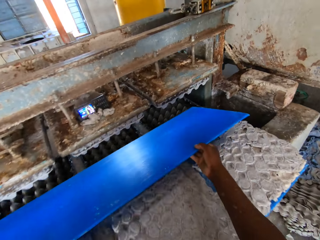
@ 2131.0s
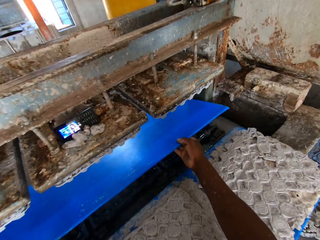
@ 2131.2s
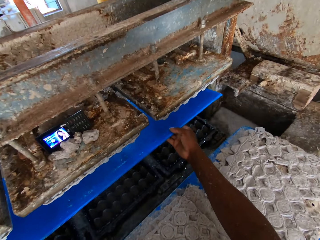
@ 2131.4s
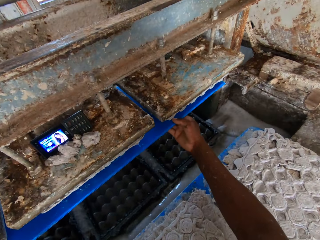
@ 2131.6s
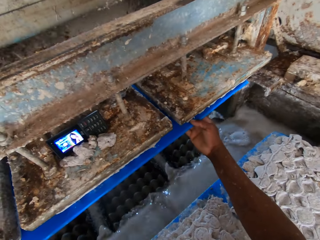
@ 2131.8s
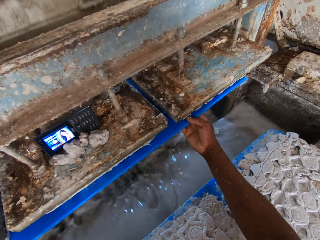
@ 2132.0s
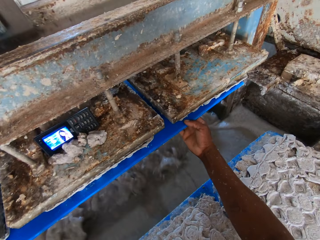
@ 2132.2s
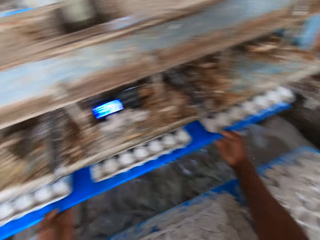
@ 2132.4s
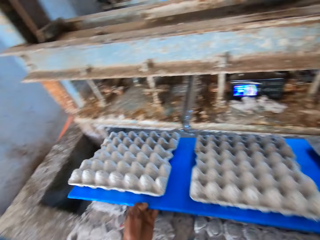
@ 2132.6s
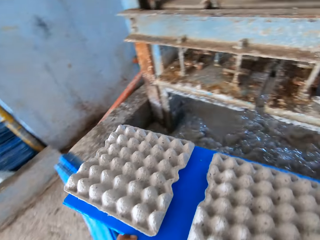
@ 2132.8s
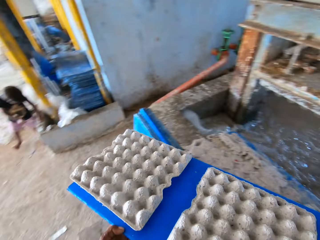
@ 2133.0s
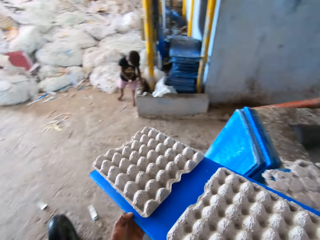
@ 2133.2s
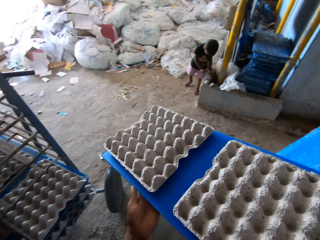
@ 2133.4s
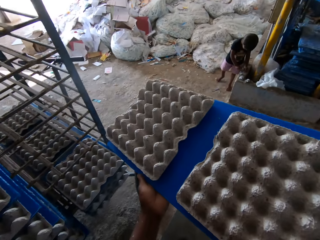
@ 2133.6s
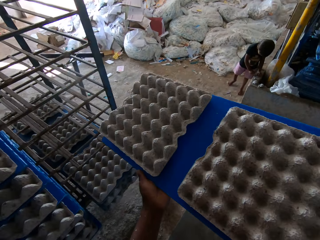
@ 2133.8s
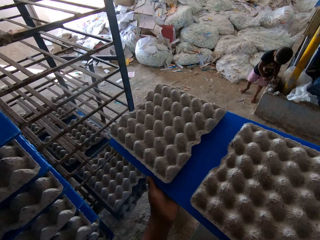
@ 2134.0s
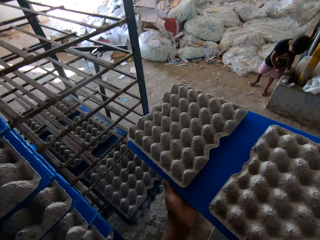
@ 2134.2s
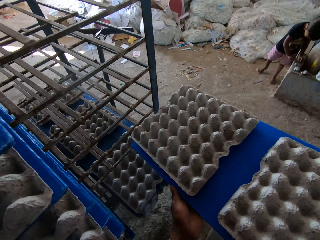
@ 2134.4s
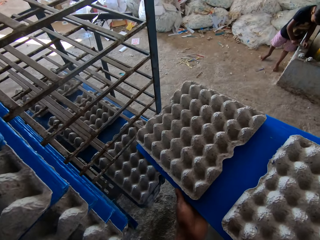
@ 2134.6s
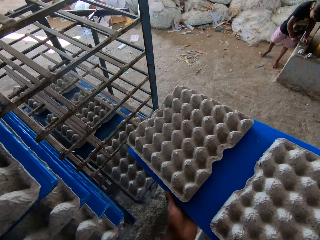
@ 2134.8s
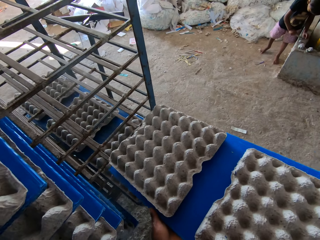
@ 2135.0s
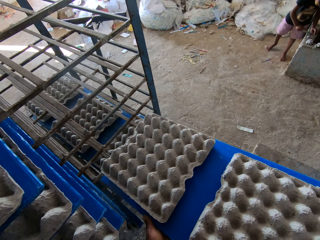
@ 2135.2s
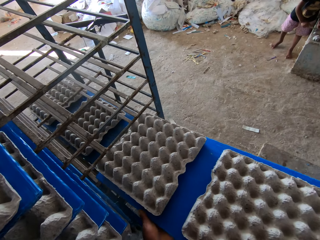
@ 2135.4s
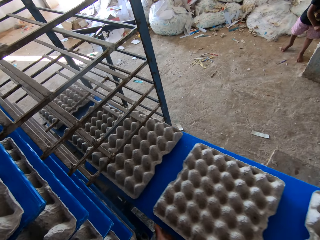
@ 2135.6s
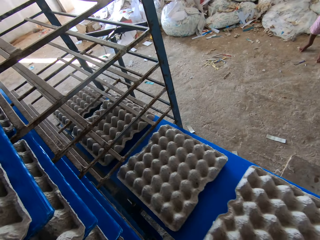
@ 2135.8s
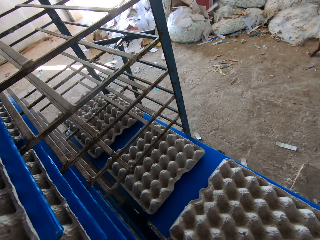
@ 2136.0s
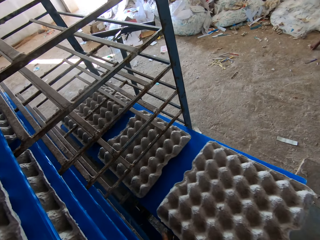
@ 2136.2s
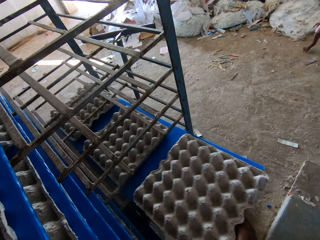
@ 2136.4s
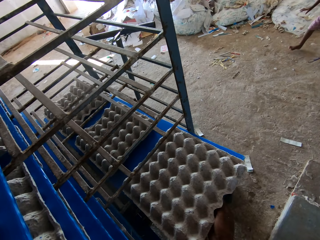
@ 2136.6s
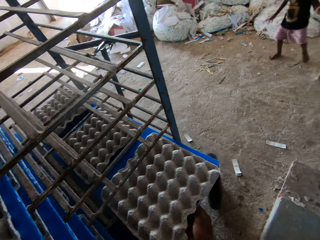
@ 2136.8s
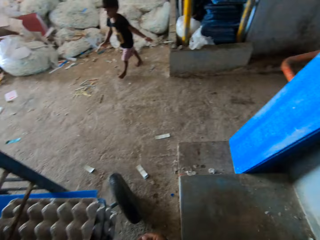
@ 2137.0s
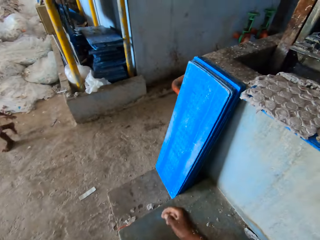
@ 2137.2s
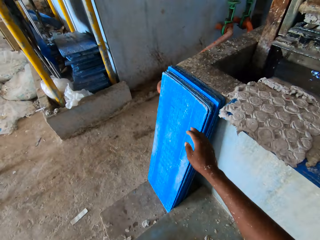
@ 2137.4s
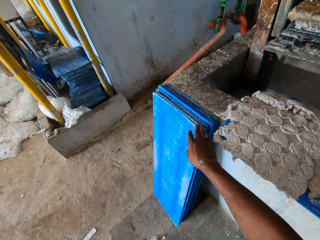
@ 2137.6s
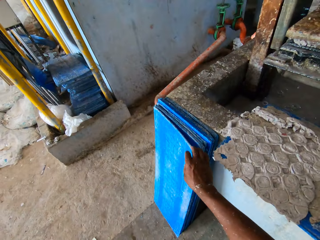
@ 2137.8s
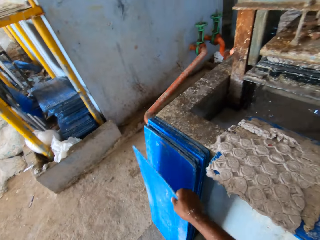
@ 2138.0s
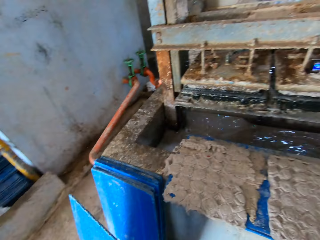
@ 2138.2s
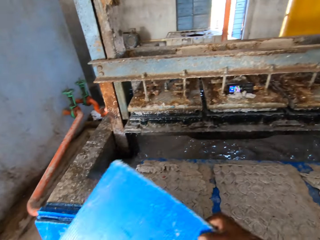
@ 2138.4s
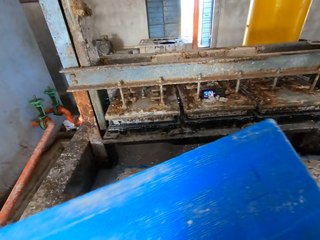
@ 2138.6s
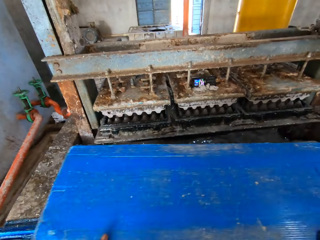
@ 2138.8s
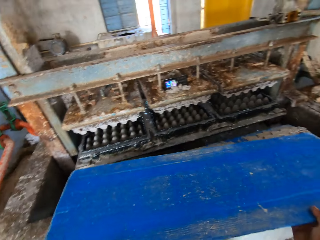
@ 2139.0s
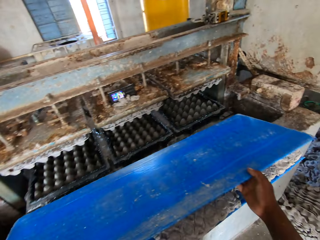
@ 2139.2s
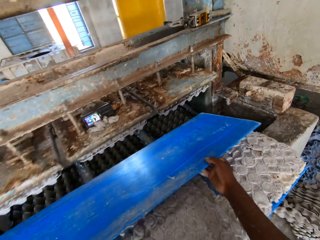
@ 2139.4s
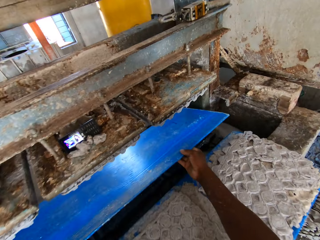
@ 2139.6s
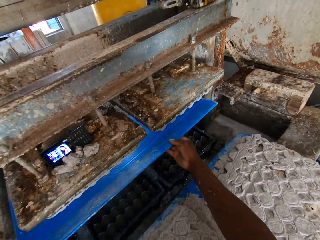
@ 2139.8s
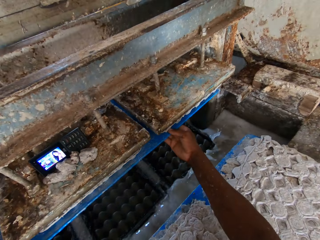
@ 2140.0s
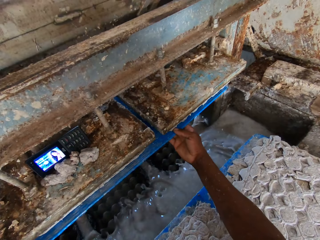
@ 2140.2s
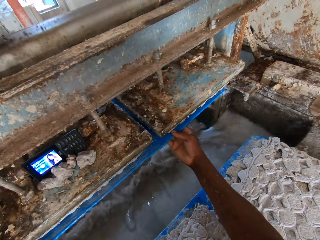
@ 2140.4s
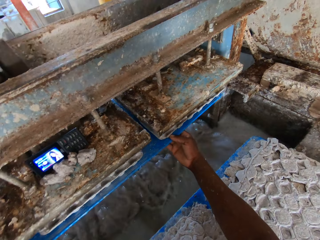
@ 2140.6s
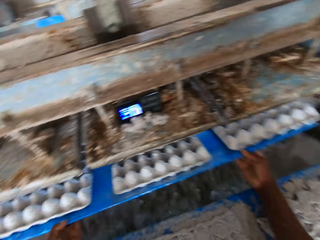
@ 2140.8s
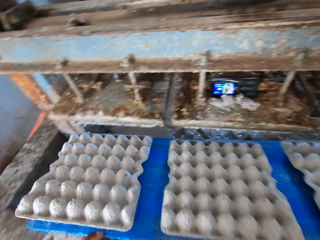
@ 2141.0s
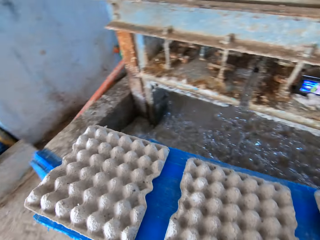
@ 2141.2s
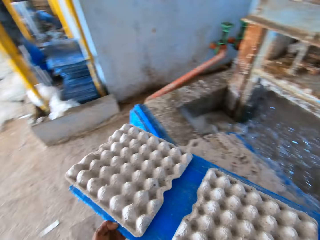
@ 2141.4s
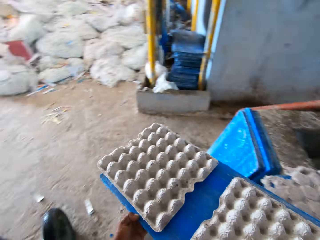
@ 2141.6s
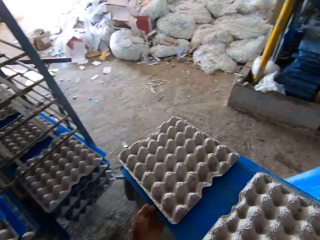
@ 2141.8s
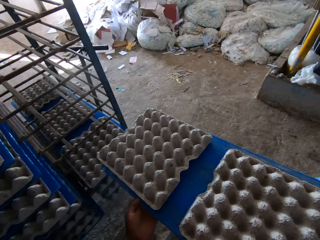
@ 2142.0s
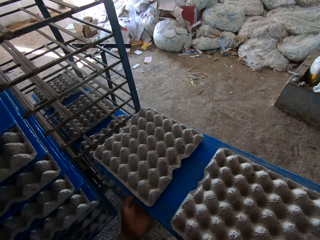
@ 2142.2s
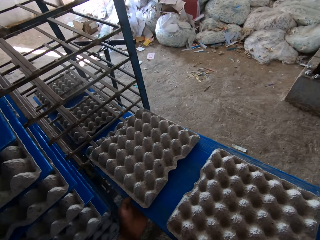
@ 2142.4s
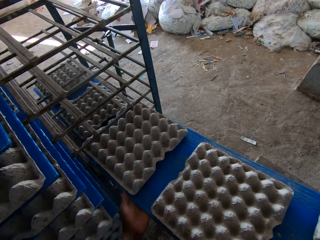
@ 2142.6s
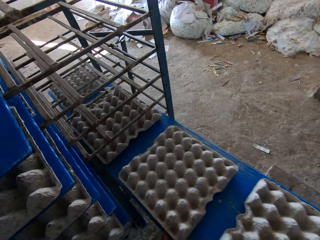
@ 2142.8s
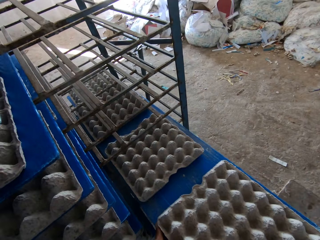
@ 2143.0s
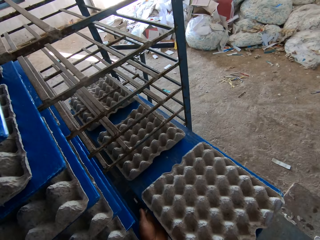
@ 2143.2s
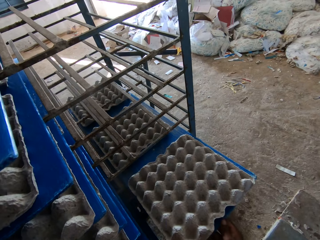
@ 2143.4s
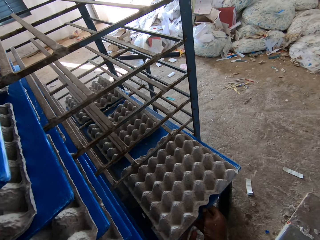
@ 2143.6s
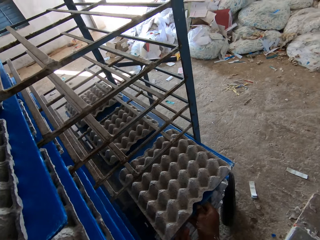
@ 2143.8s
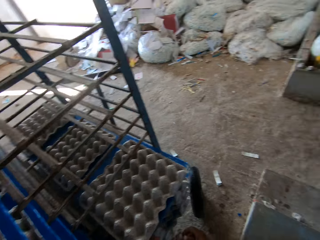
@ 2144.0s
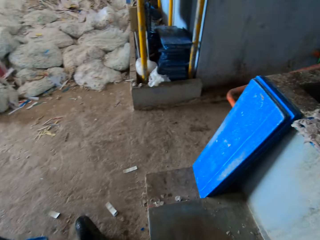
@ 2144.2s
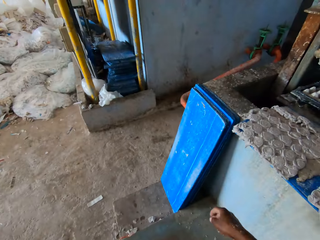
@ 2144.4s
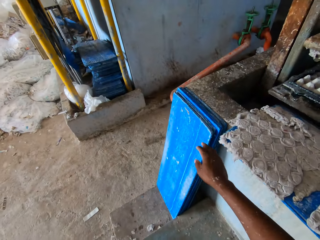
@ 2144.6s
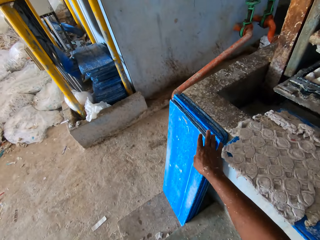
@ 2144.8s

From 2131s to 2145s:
The camera wearer puts the tray in his hands in the egg crate machine. He removes the tray in his hands from the egg crate machine, with egg crates on the tray. He sets the tray of egg crates in his hands in the shelf in the factory. A boy walks towards the shelf in the factory. The camera wearer picks a tray on the floor with his right hand. He puts the tray in his hands in the egg crate machine. He removes the tray in his hands from the egg crate machine, with egg crates on the tray. He sets the tray of egg crates in his hands in the shelf in the factory.

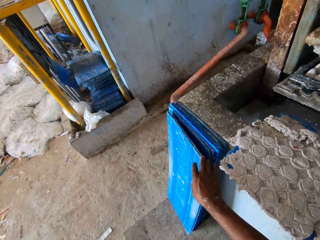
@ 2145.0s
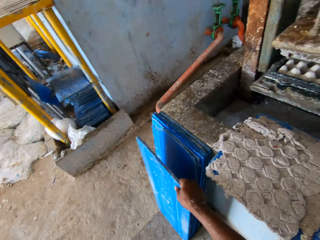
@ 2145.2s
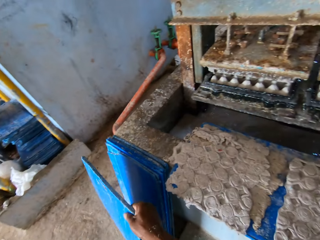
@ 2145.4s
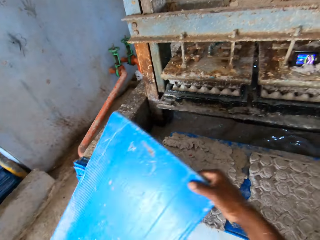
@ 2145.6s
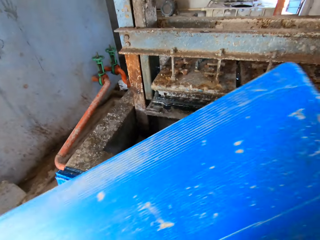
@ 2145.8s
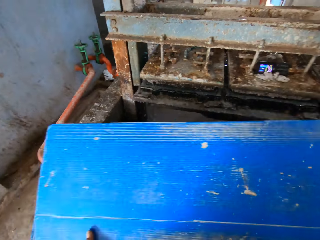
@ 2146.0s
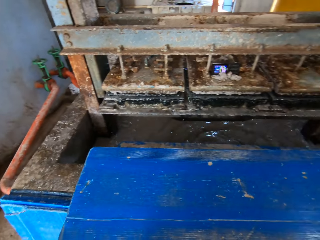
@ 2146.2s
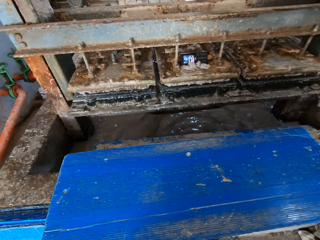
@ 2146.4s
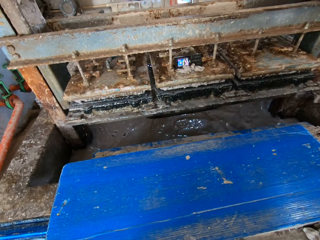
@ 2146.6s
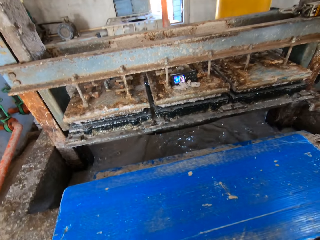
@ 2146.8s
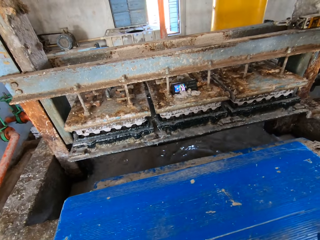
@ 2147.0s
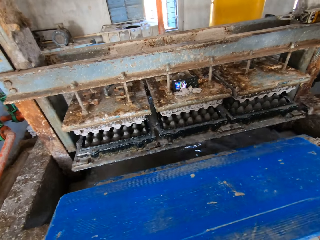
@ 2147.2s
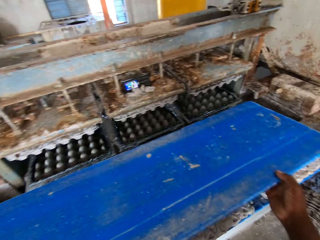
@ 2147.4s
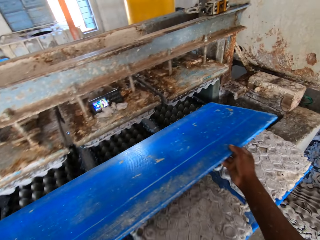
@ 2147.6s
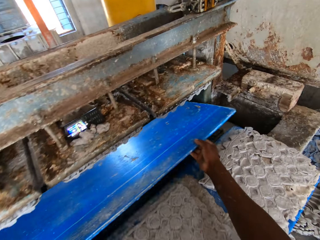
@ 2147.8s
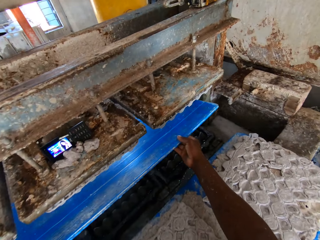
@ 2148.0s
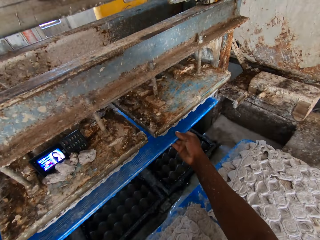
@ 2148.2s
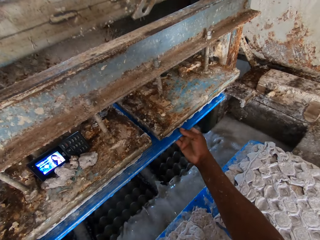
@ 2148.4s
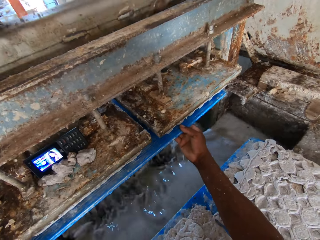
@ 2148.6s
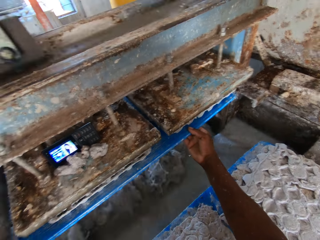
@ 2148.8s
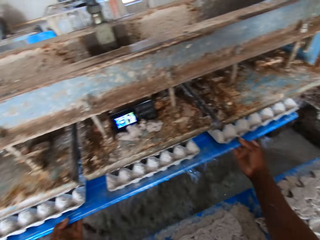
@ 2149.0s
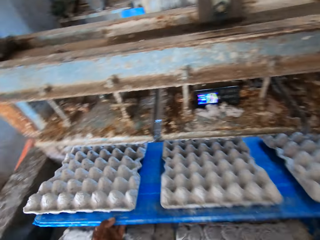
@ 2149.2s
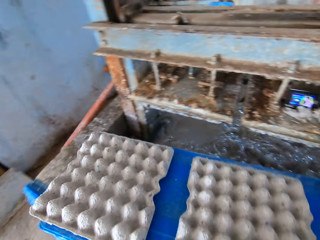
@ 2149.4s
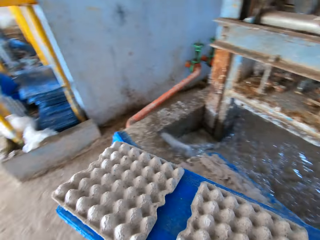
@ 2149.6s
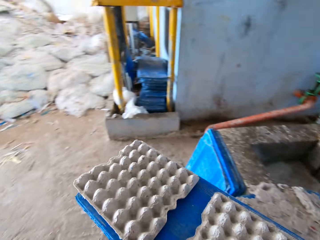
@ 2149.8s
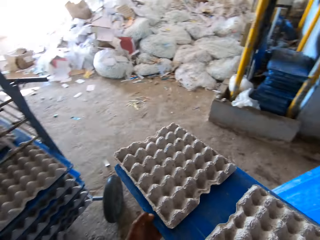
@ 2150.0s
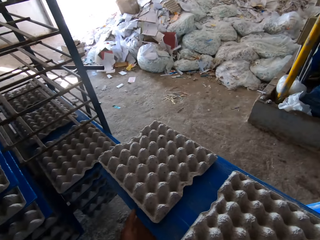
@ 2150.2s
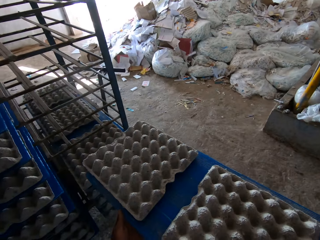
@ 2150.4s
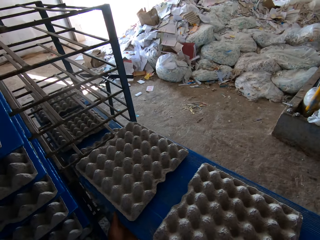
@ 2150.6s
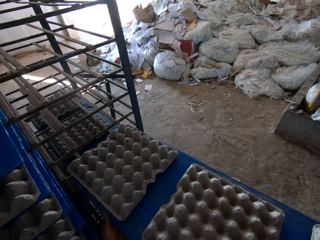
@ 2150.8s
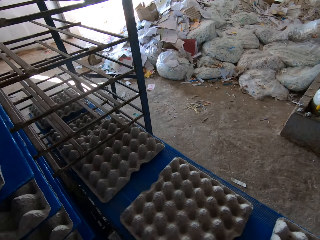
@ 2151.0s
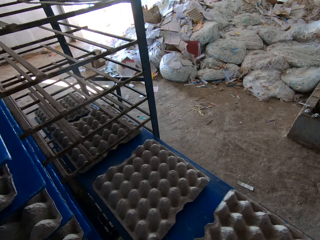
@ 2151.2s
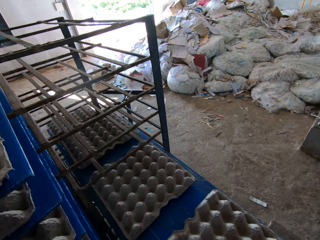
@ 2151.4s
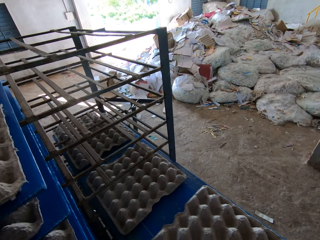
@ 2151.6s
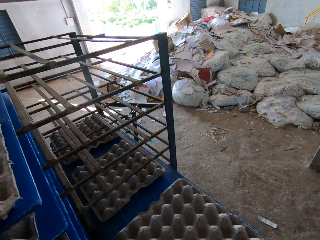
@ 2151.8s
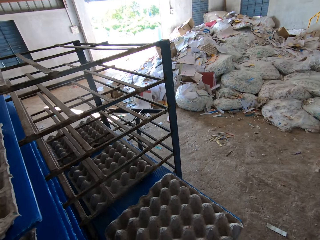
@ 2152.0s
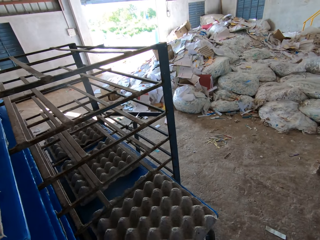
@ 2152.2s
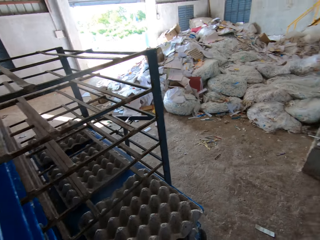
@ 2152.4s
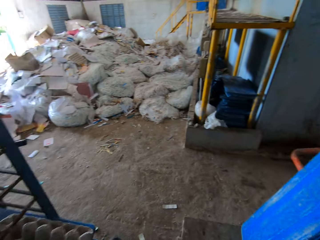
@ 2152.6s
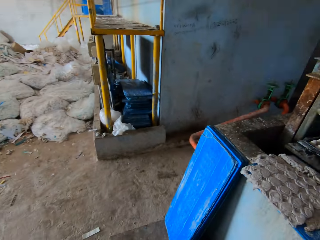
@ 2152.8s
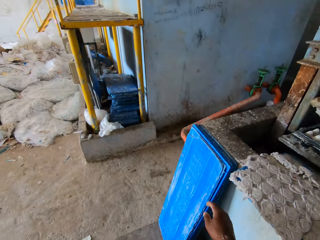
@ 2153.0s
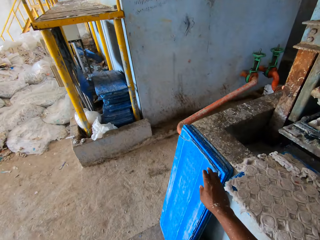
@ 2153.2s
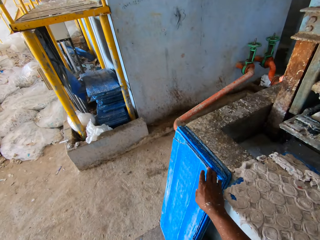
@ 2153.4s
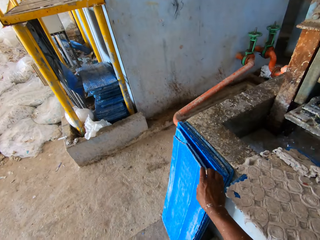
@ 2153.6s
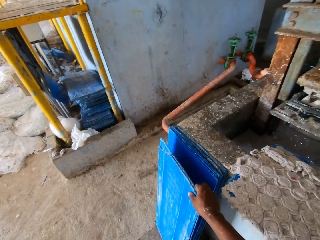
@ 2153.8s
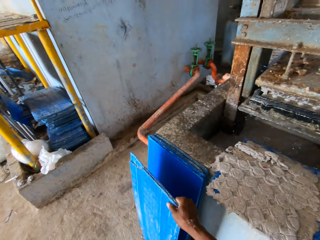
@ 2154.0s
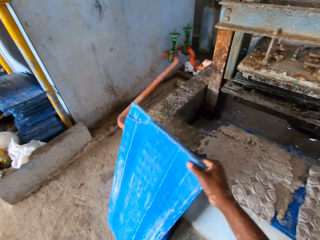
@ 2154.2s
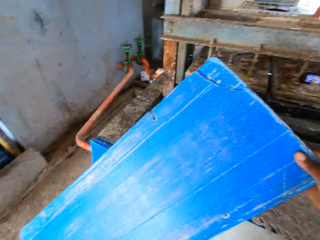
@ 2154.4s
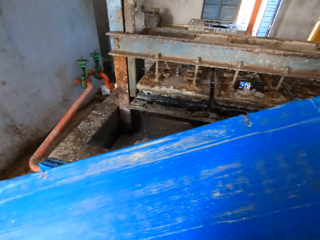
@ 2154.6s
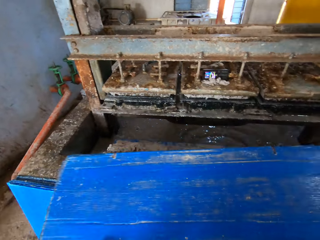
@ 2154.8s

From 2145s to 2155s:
The camera wearer picks a tray on the floor with his right hand. He drops the tray in his hands on the slab around the egg crate machine. He puts the tray in his hands in the egg crate machine. He removes the tray in his hands from the egg crate machine, with egg crates on the tray. He sets the tray of egg crates in his hands in the shelf in the factory. He picks a tray on the floor with his right hand.
